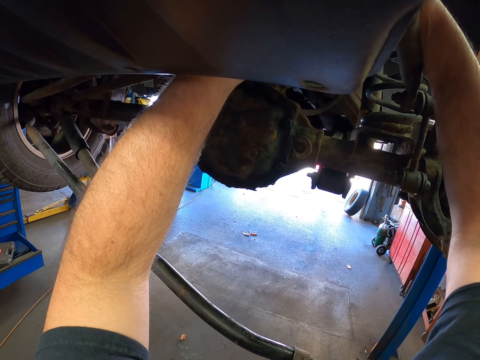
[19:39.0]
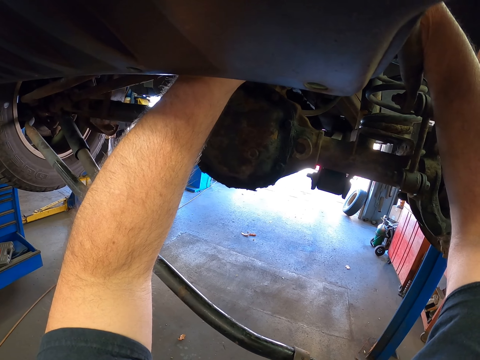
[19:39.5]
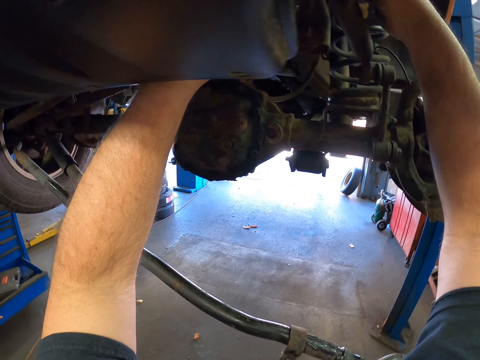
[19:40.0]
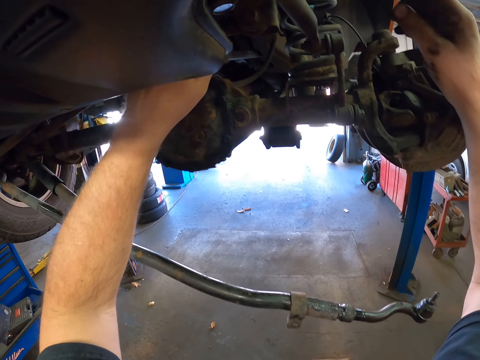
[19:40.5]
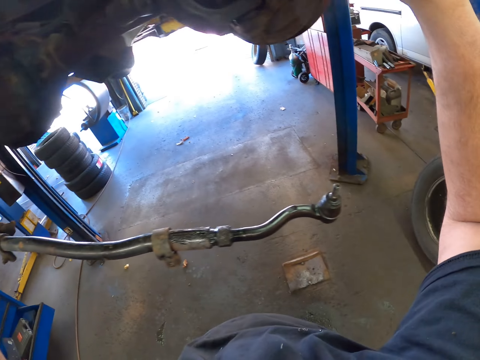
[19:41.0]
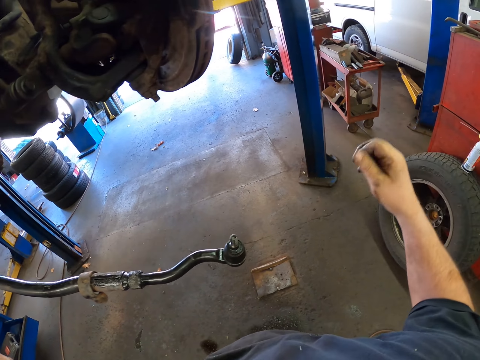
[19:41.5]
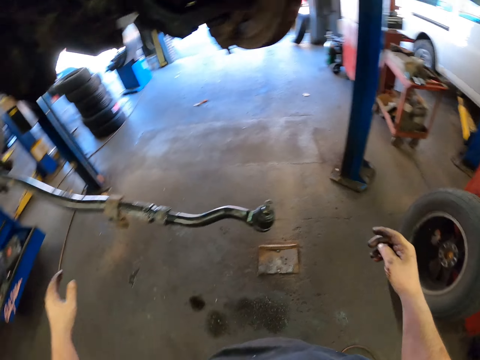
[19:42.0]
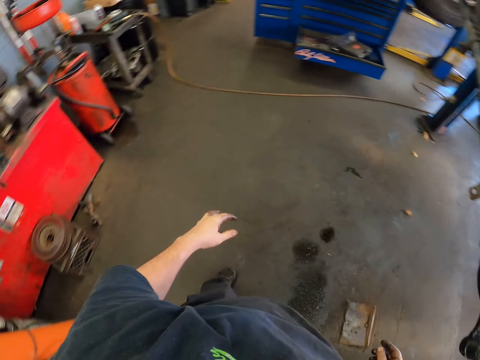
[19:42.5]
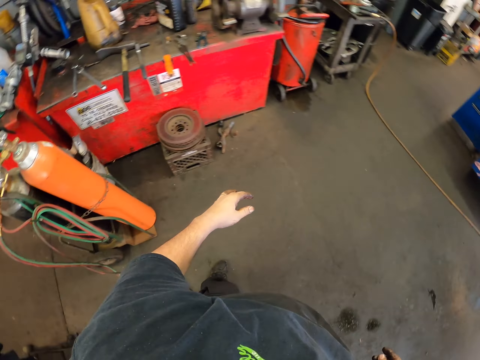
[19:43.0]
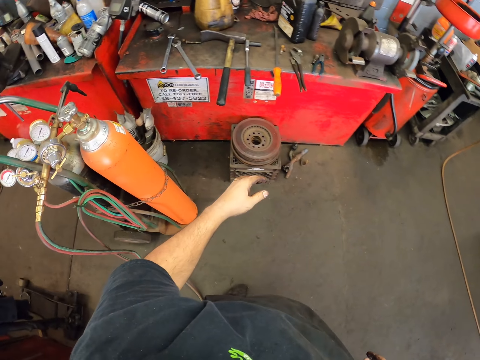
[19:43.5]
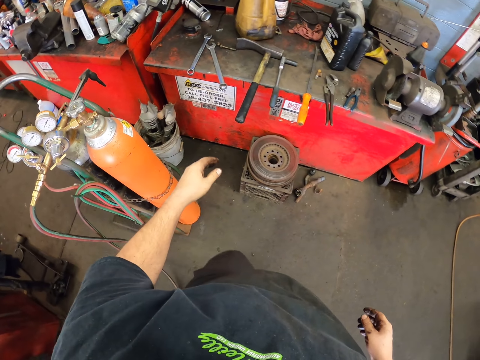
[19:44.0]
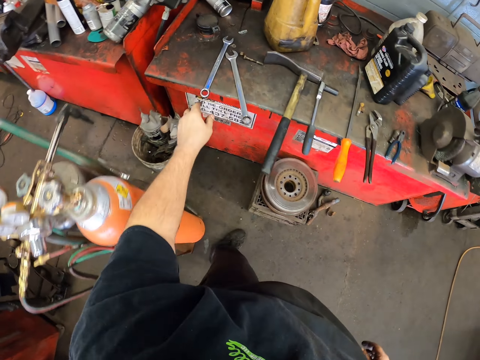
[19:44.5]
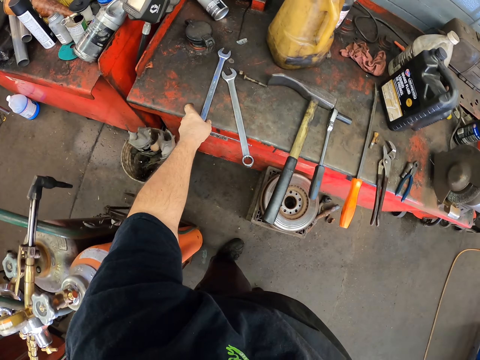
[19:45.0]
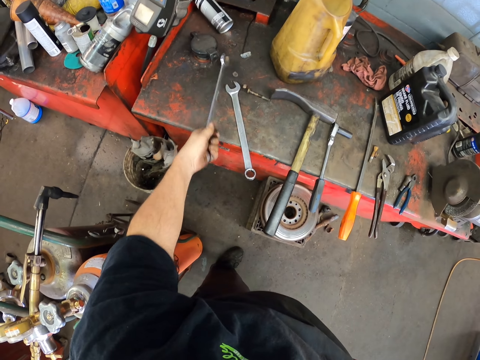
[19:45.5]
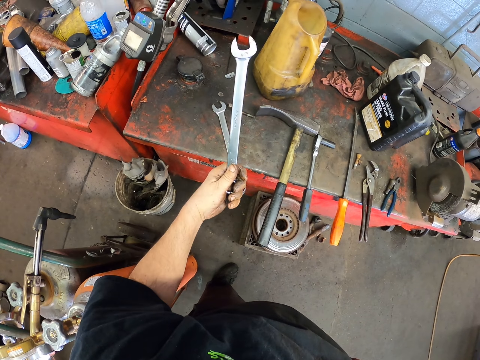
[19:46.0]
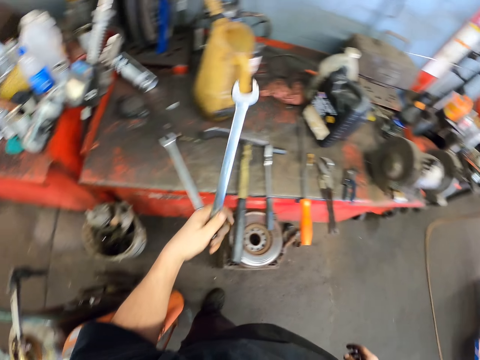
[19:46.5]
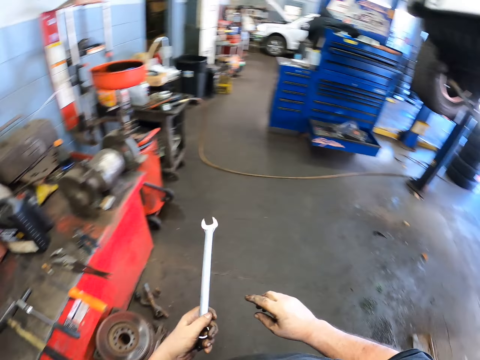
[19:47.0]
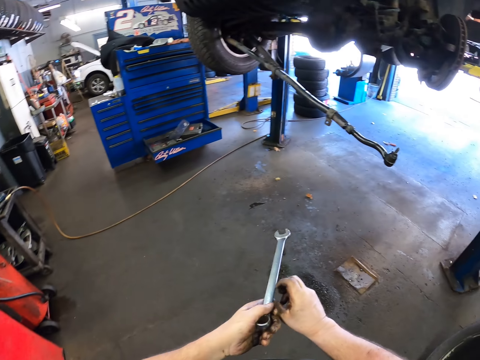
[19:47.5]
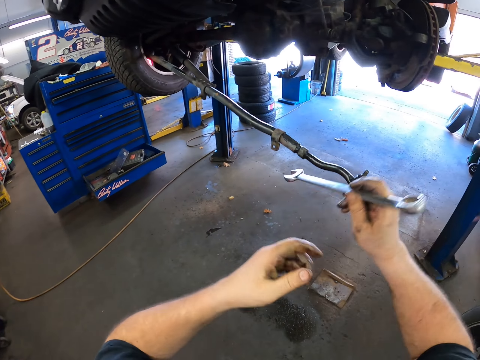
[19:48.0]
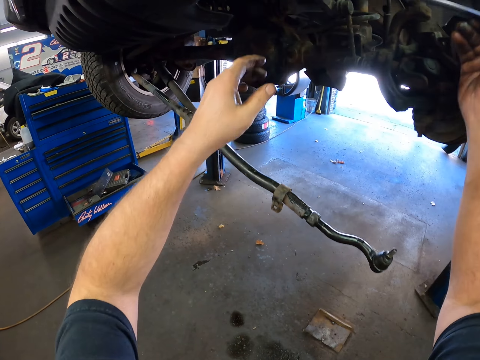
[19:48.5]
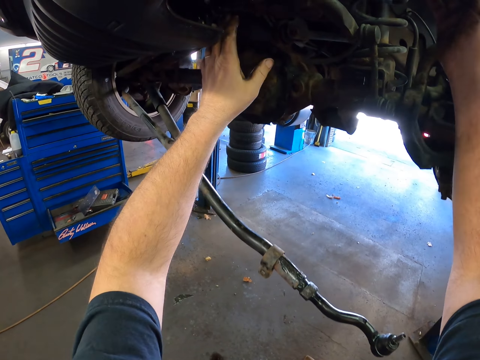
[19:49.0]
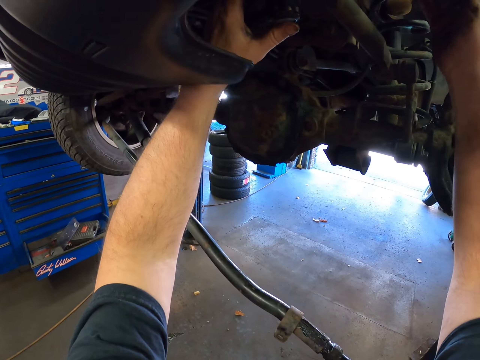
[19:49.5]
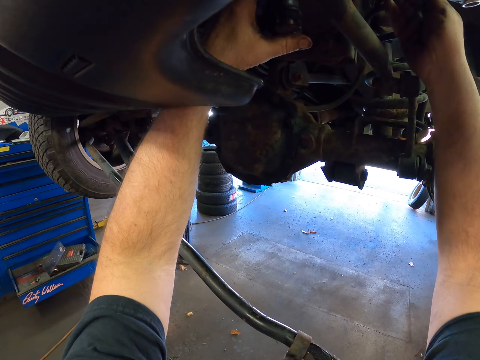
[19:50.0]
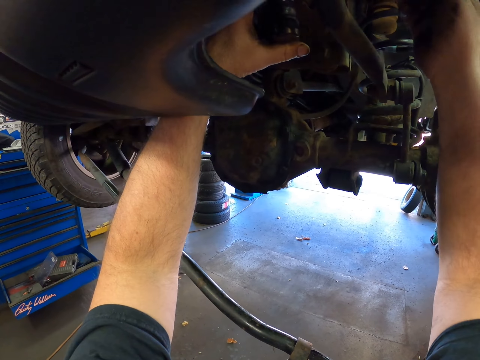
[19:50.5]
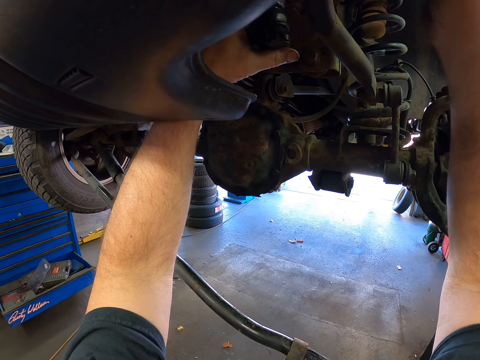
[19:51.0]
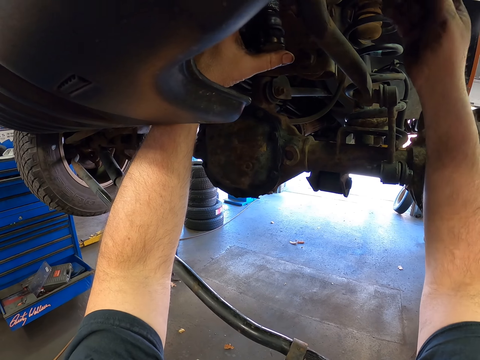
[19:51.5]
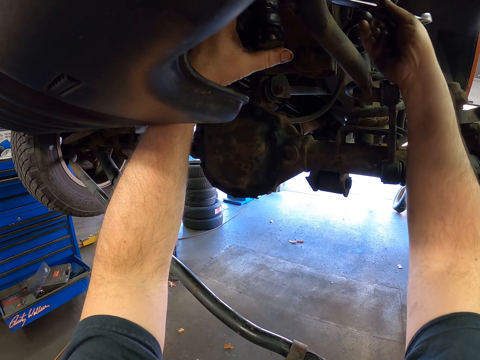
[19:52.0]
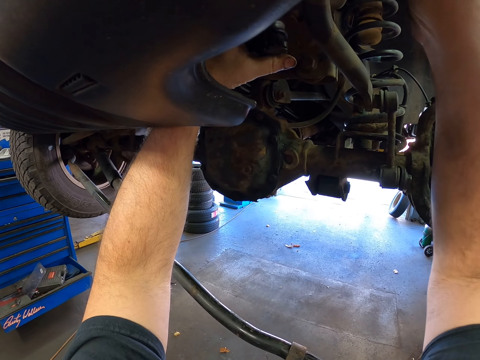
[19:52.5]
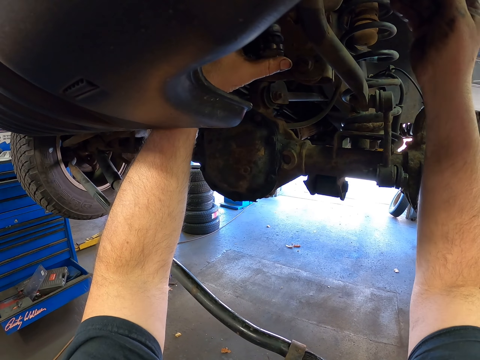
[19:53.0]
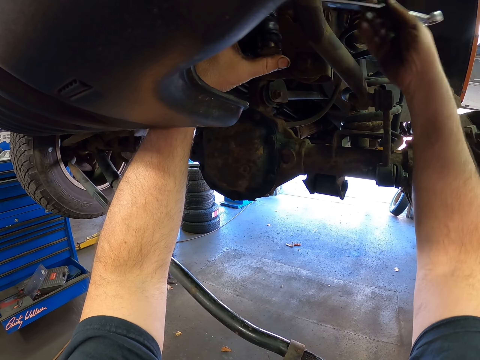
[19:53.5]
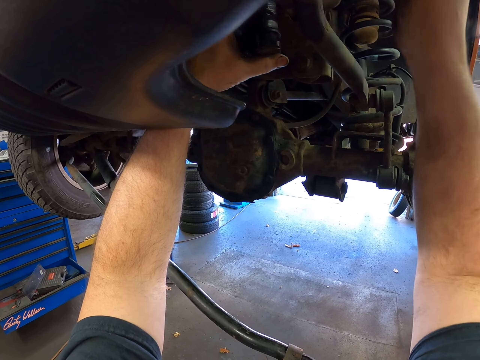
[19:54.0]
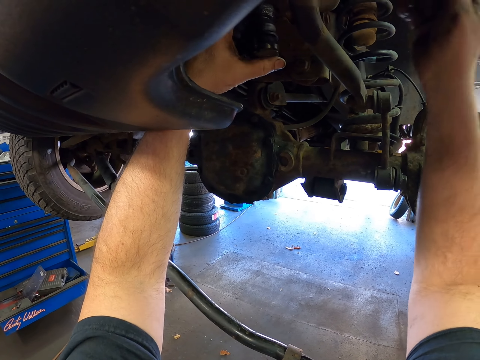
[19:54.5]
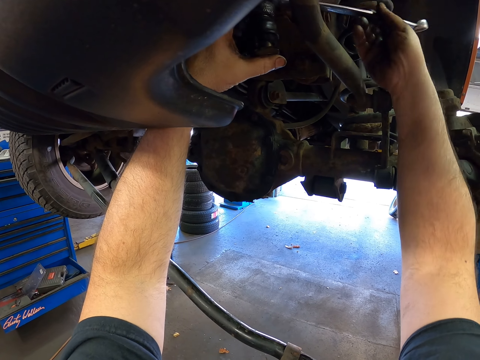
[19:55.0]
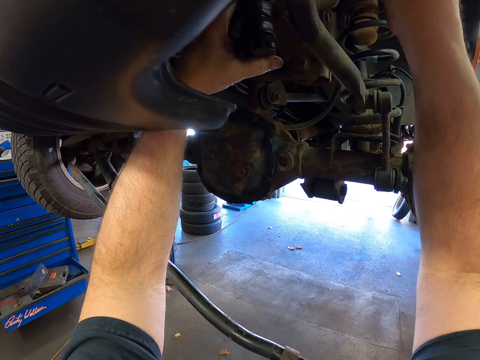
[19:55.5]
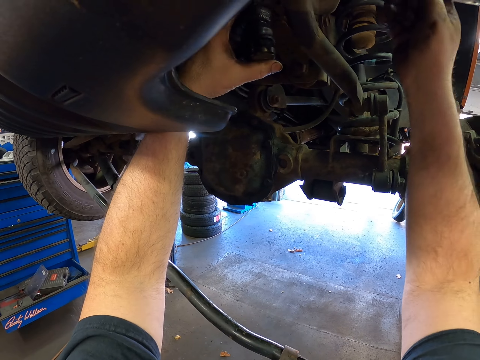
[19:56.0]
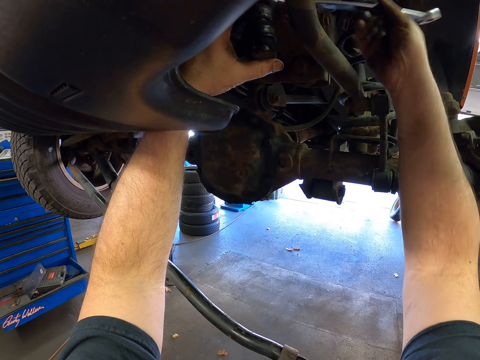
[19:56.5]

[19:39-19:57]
The camera wearer moves the hands. They step forward. They pick up the spanner. They look at the spanner. They pass the spanner to the right hand. They walk around. They touch the car part. They tighten the car part with the spanner. They rotate a bolt.

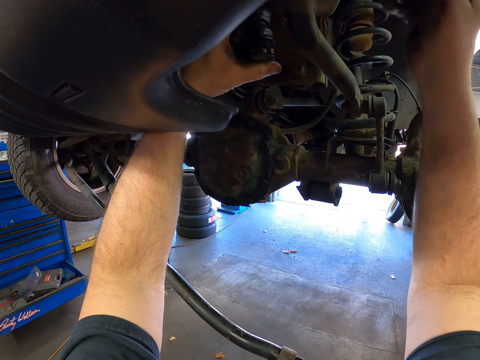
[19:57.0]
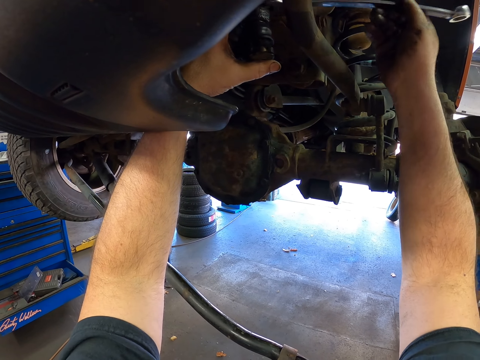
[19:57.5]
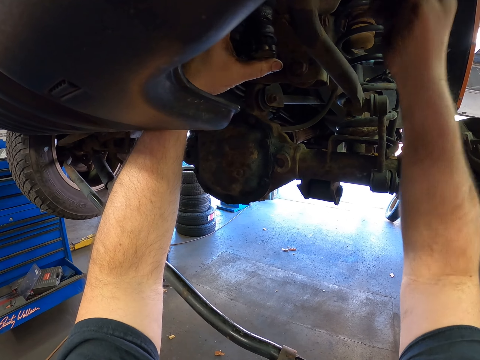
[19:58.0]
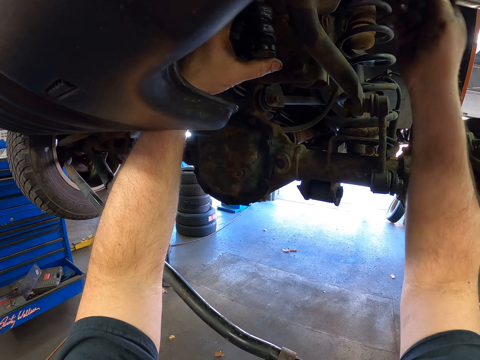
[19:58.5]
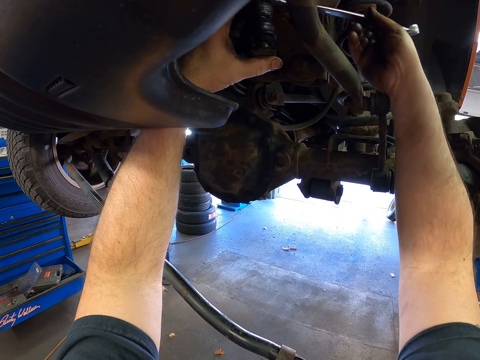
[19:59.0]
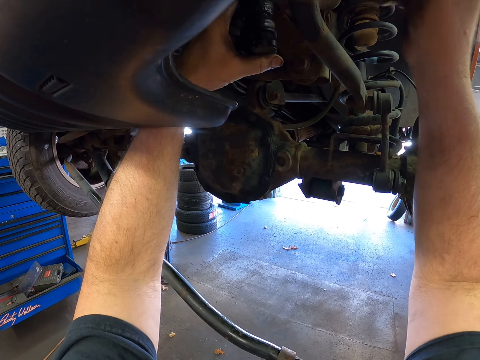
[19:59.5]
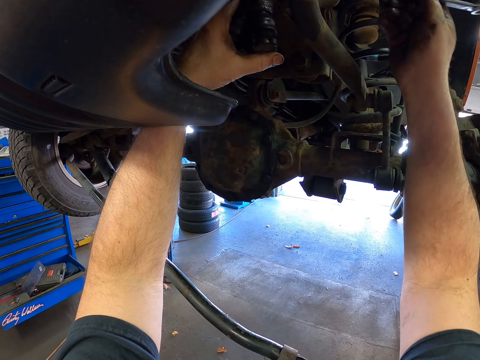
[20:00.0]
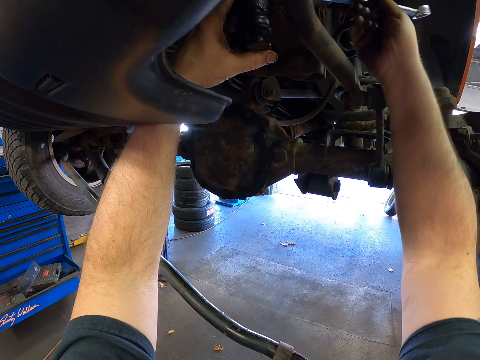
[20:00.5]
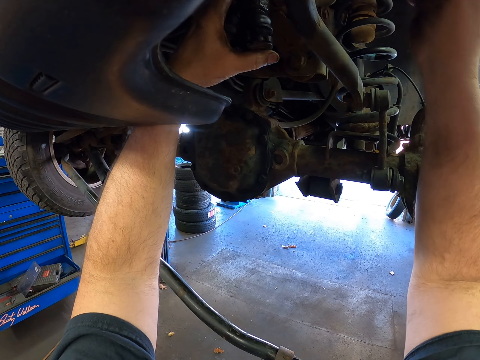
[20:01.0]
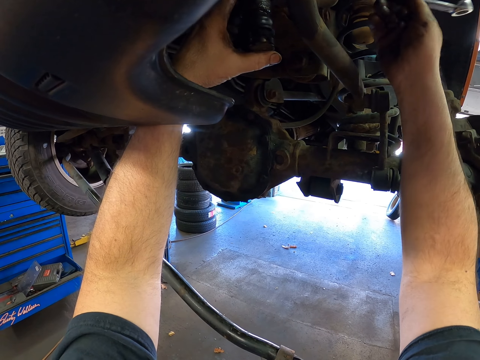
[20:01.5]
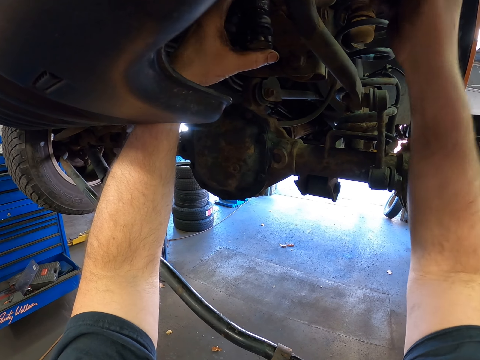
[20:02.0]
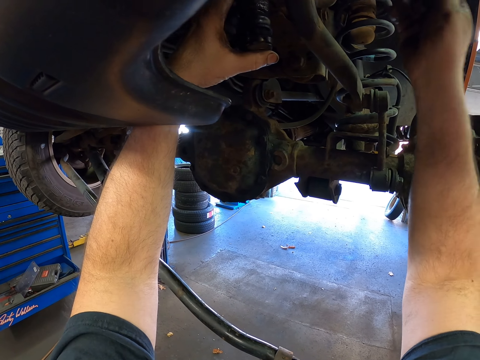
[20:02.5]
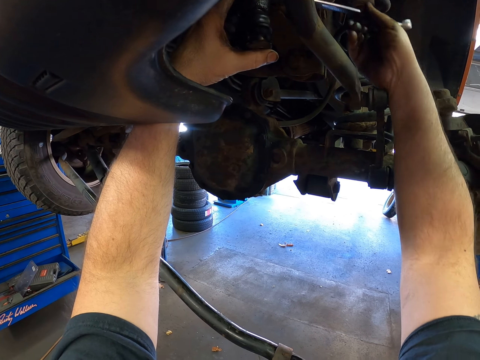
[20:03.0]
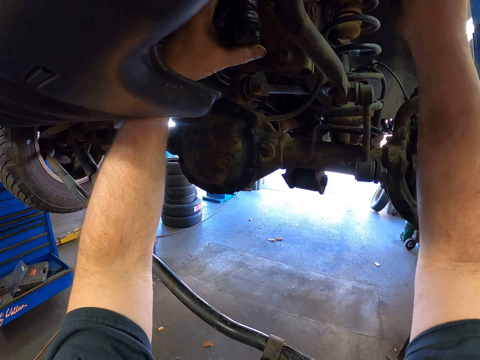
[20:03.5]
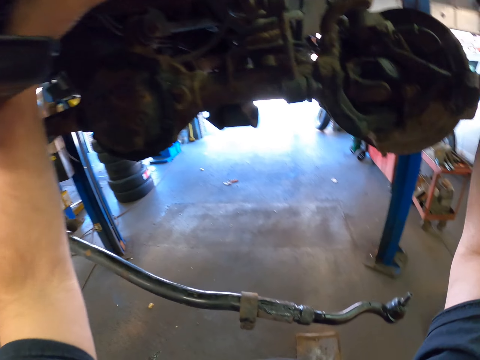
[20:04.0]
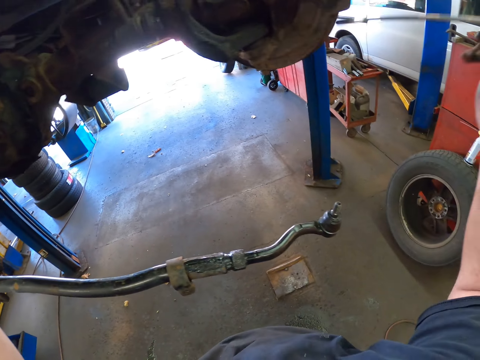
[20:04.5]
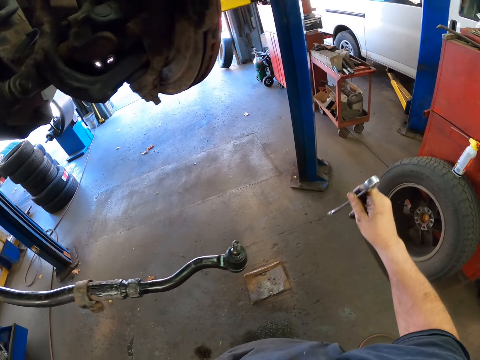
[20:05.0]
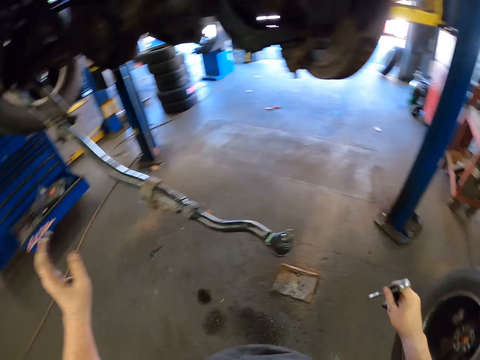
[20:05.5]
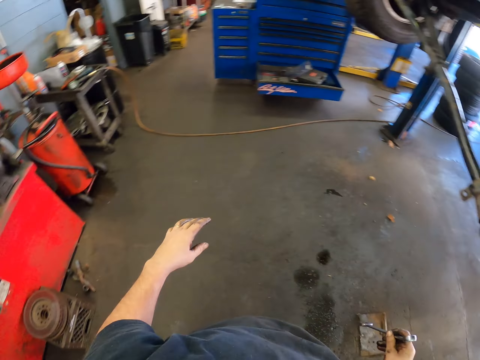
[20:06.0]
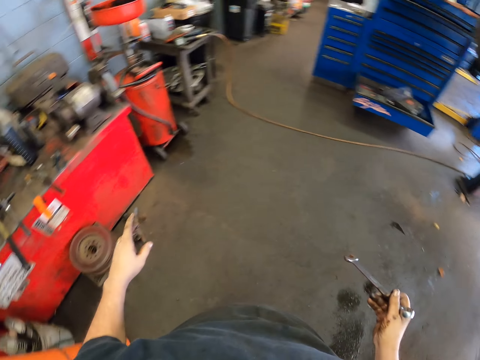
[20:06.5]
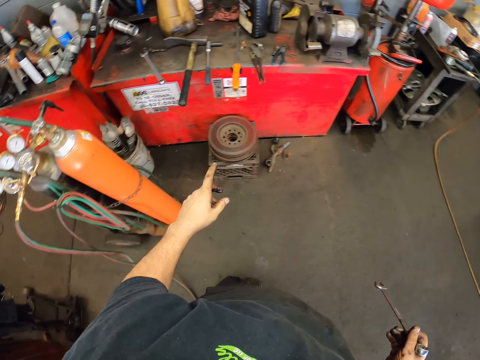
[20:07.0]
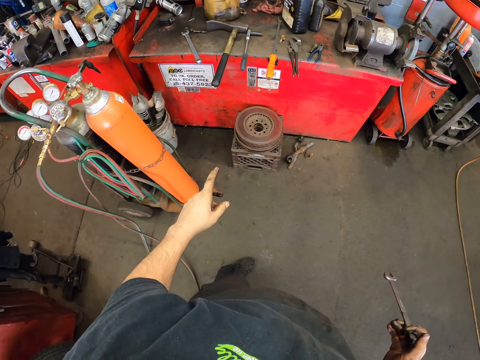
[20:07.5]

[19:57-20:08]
The camera wearer moves the hand. They move the hand again. They look around.
